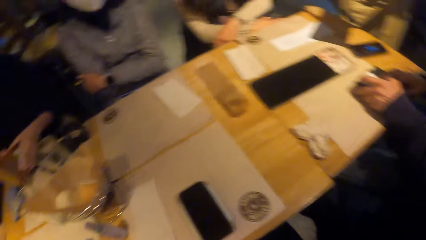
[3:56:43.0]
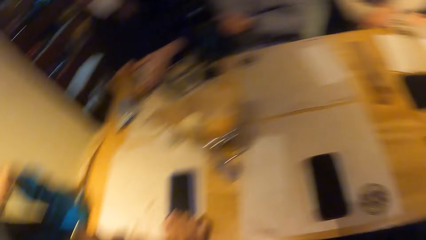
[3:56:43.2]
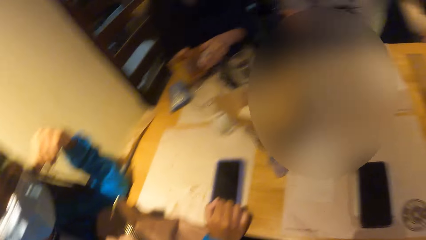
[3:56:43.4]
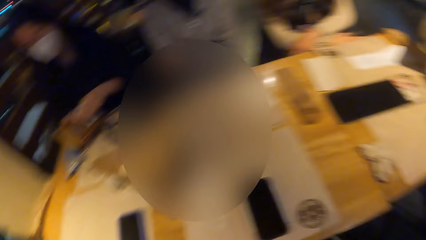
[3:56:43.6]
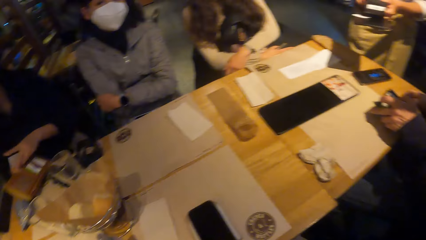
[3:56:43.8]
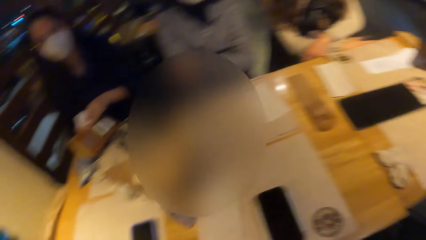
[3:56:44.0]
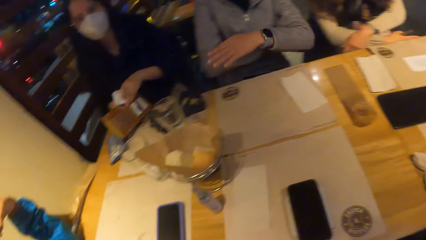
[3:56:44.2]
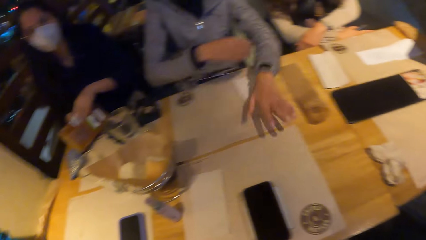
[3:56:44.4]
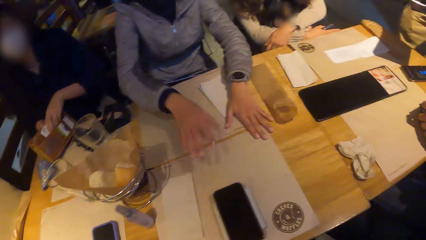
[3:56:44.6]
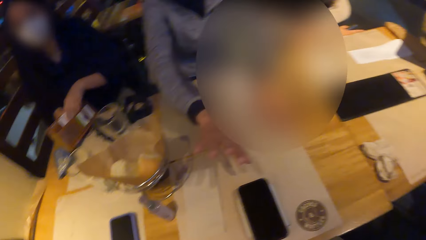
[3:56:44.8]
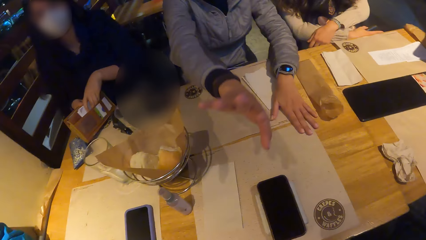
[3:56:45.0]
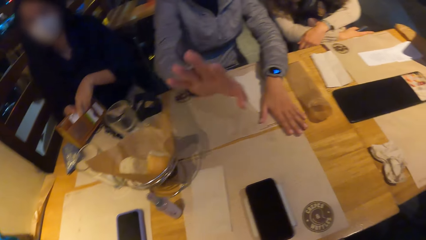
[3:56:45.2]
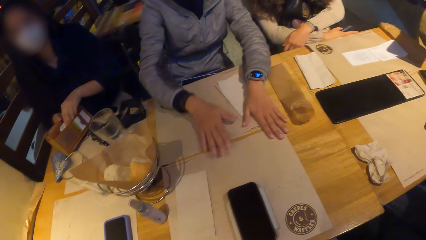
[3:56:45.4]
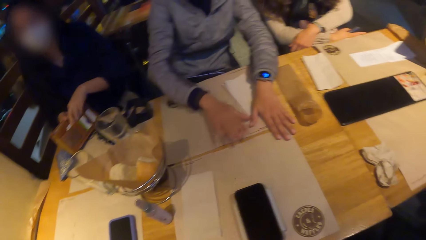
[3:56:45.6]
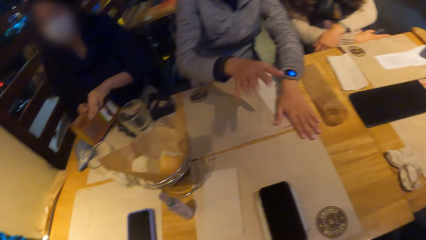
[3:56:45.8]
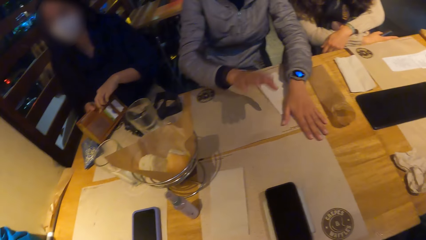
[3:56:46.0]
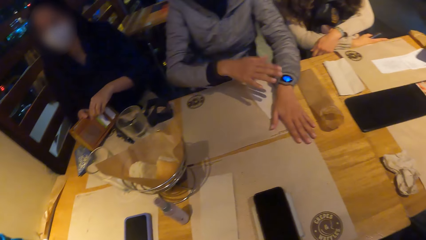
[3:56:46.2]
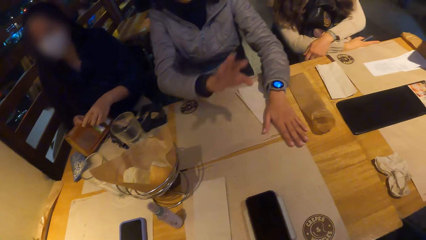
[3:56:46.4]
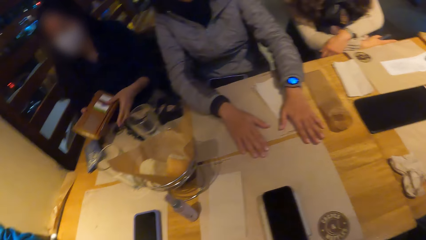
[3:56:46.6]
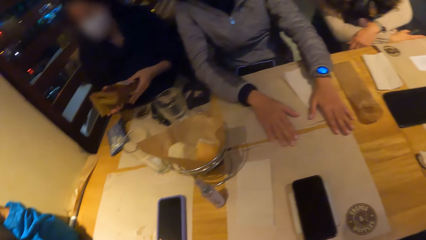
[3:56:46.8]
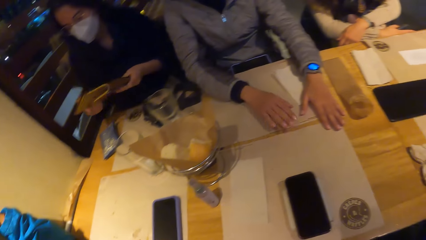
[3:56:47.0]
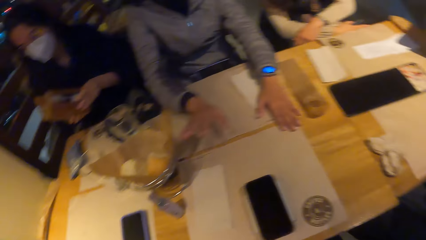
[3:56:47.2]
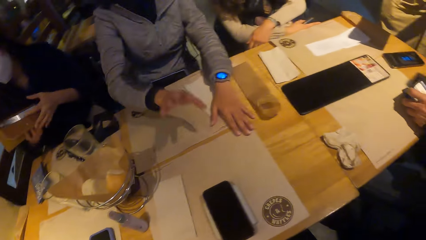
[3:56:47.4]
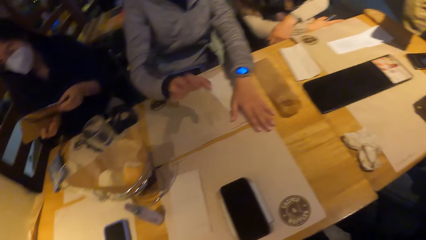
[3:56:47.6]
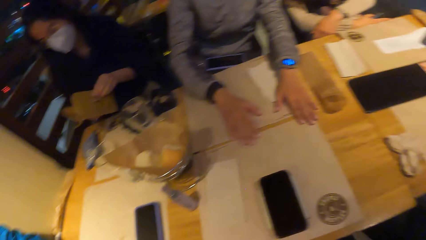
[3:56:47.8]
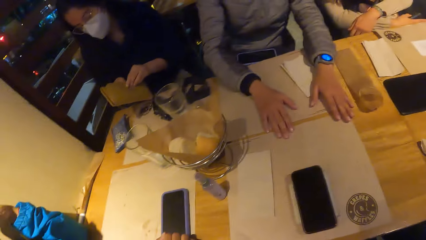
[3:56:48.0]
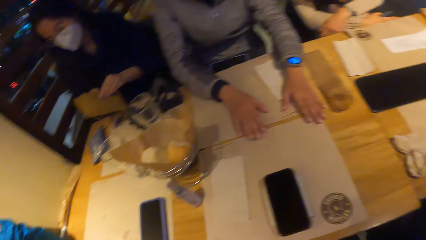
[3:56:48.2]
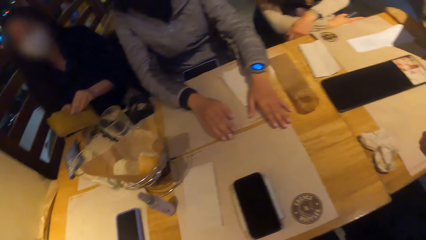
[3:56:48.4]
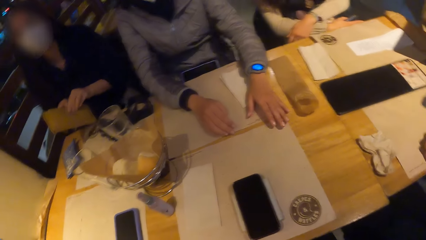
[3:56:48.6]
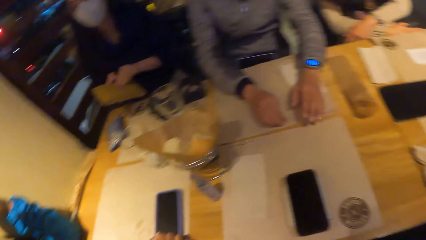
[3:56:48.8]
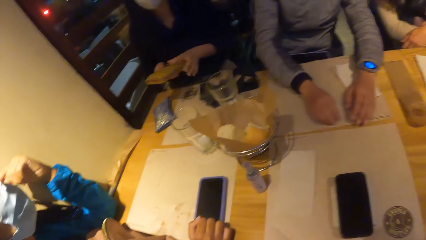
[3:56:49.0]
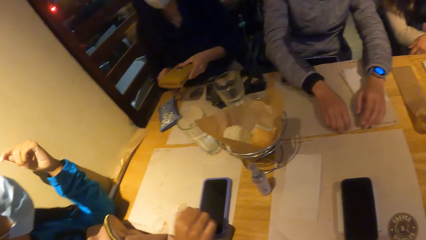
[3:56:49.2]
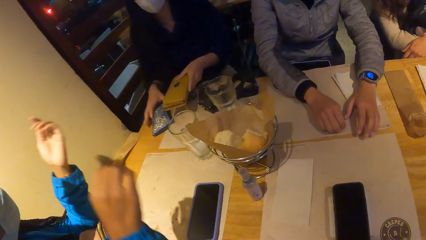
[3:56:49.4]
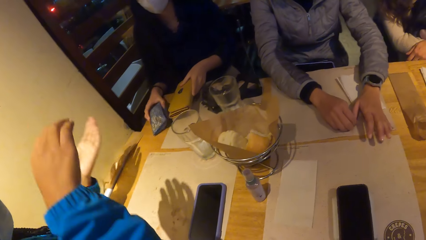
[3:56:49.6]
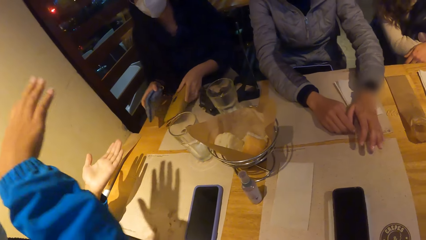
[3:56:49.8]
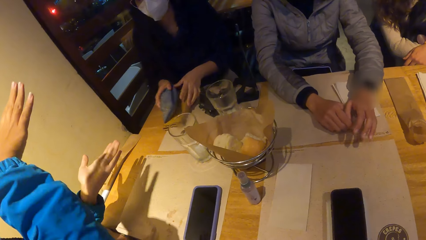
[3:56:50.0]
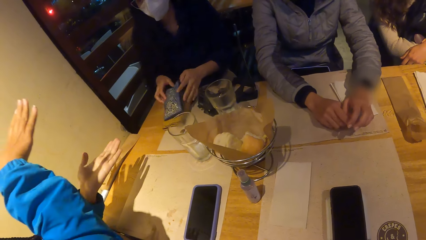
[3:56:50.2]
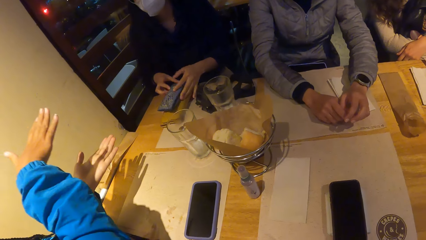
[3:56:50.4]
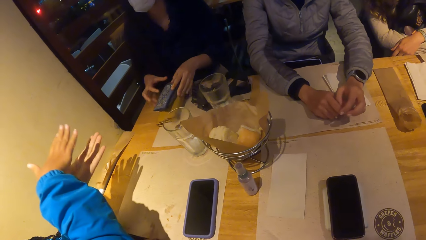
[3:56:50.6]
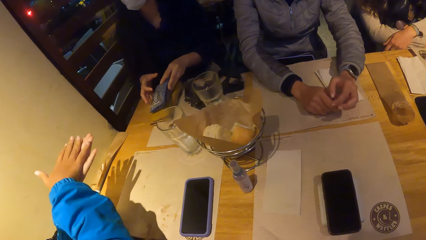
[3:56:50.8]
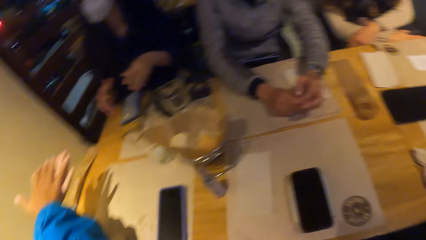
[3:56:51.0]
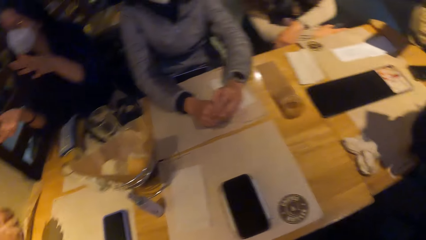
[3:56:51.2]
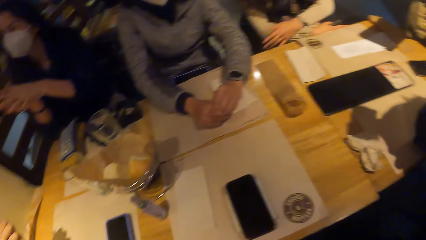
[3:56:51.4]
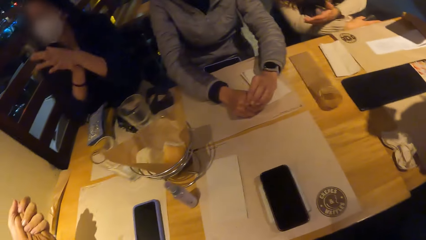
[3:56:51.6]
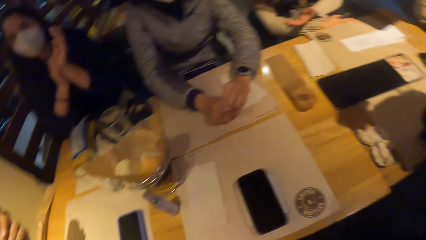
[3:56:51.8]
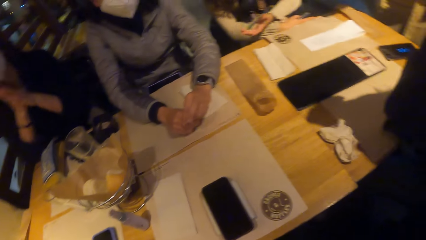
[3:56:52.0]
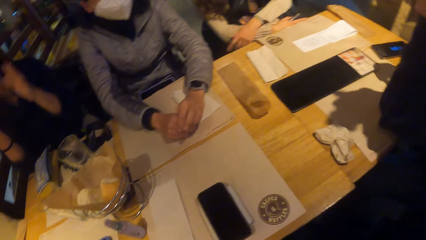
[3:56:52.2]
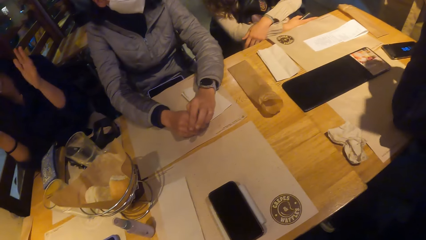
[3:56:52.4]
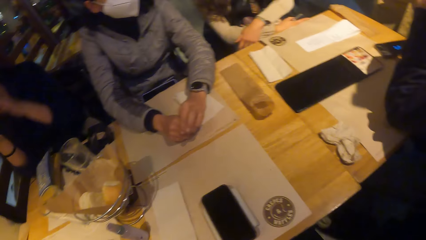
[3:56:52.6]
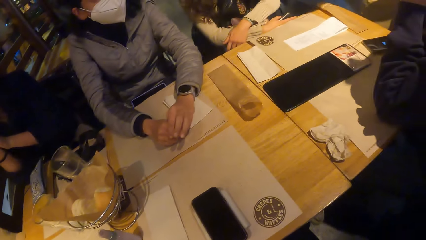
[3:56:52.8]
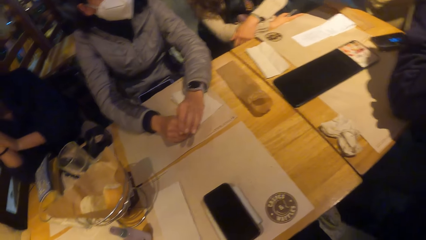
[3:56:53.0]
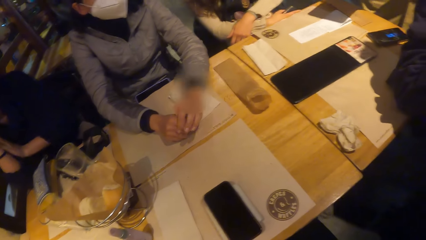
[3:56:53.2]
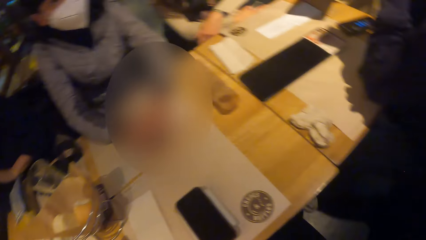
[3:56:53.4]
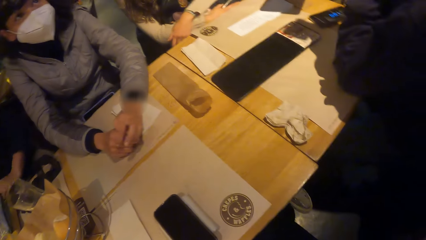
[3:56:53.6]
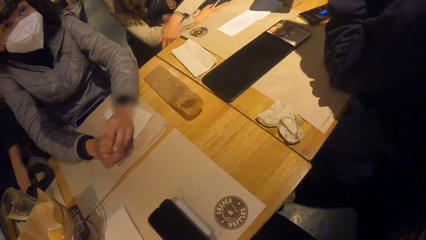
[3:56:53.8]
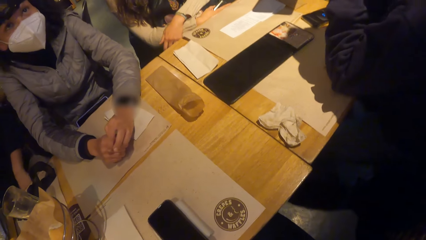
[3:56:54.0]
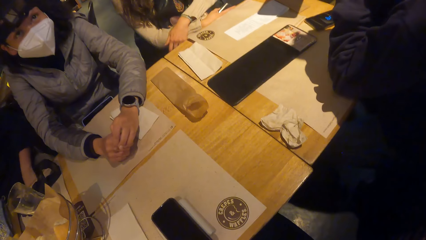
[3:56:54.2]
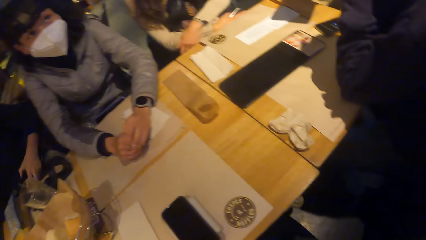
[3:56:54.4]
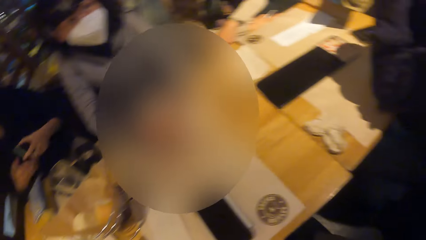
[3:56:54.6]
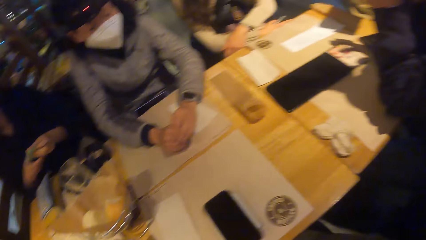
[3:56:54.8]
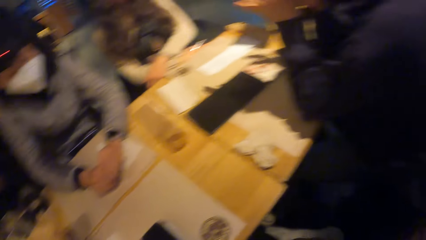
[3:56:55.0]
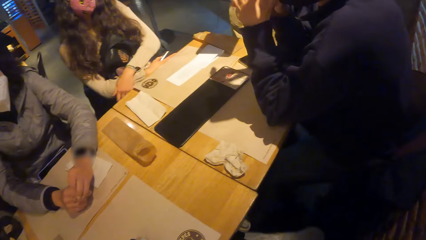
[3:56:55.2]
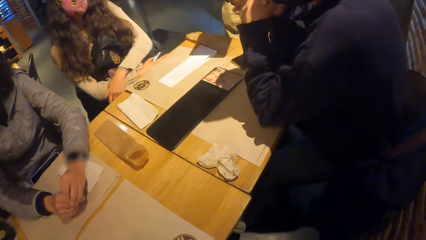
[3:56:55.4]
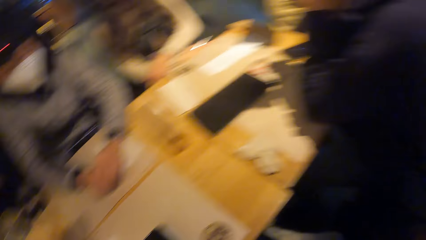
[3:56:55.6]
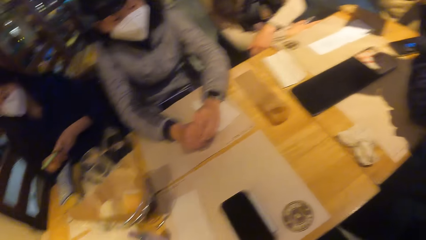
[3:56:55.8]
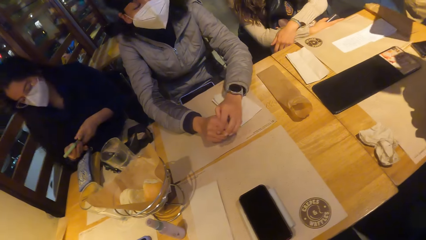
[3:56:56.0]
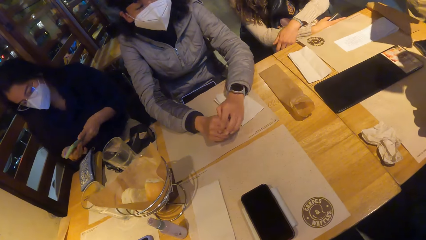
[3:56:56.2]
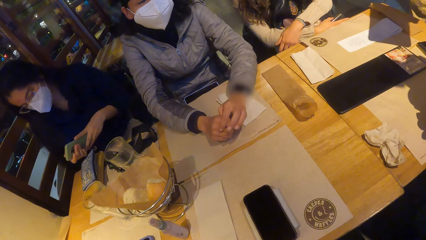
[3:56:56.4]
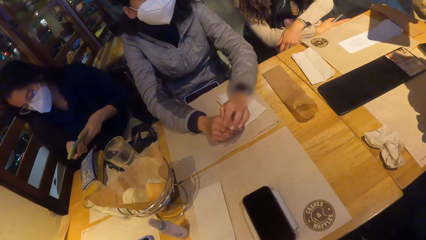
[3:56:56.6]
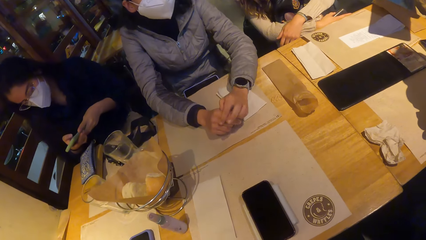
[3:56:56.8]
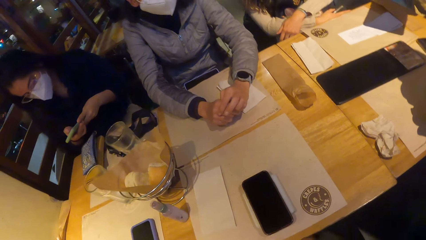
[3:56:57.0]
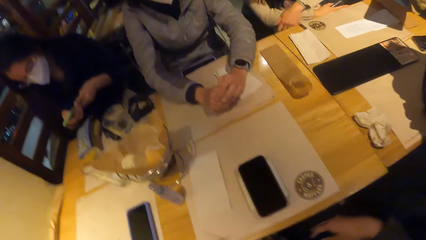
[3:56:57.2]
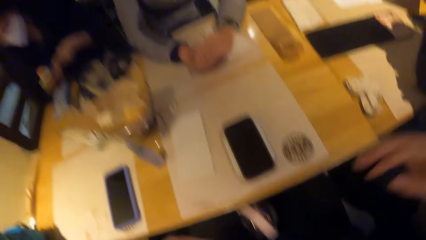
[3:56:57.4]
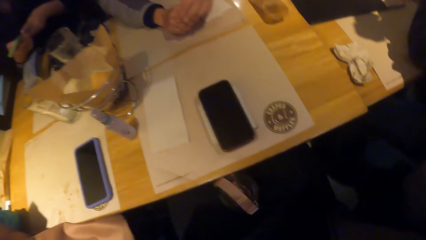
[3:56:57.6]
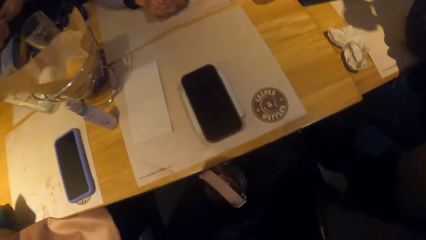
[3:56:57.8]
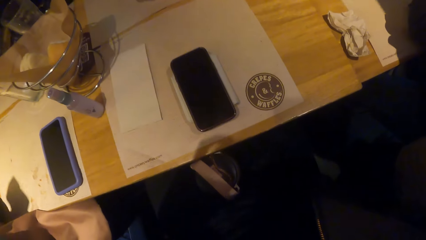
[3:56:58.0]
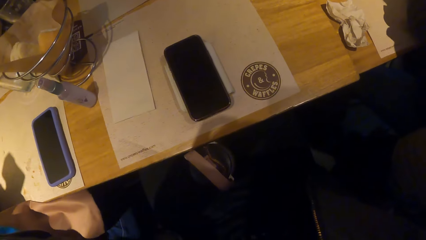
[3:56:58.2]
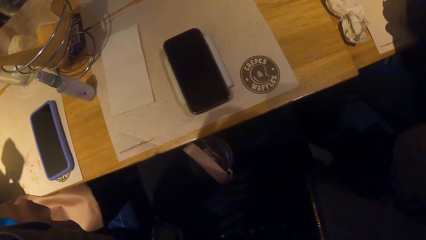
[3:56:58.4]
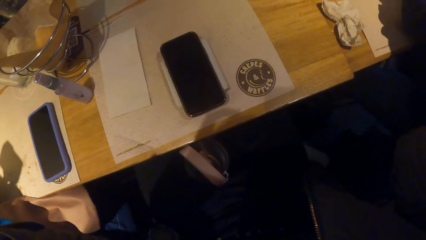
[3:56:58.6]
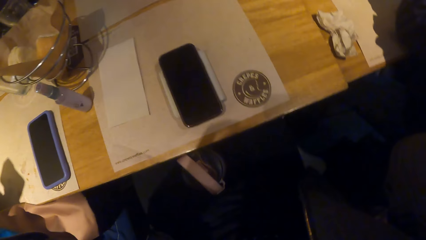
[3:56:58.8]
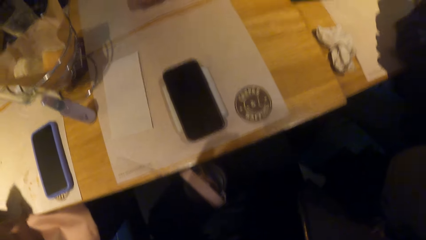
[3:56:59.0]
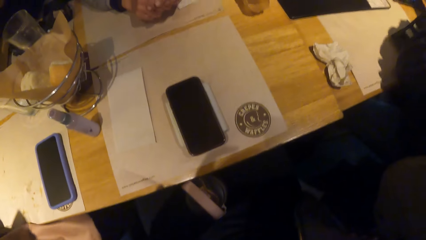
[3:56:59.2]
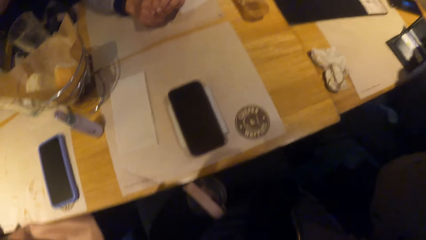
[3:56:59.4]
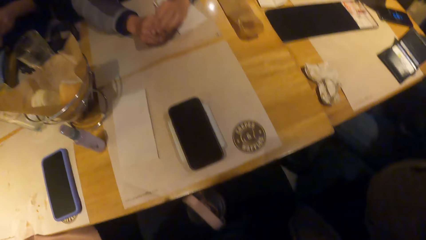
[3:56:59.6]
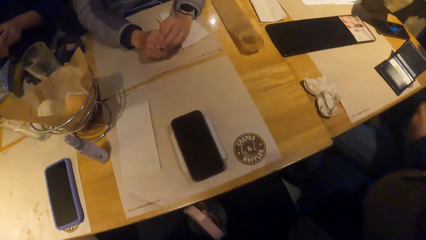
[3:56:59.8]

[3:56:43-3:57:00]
The woman places her right hand on the table and makes gestures with her right hand. Another woman closes the purse with her hands. A third woman places her hands together. The second woman places the blue purse on the purse with her right hand and places the purse on the table with her left hand. The second woman picks up the phone from her legs with her left hand and holds the phone in her hands.
